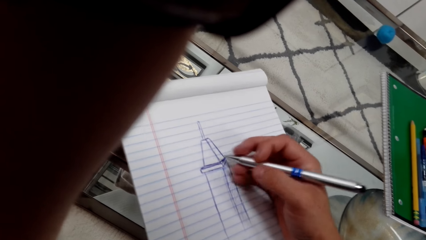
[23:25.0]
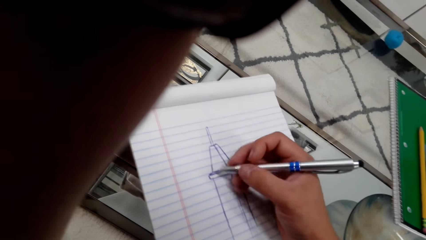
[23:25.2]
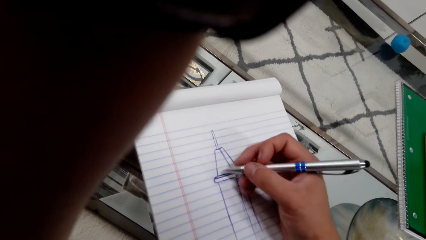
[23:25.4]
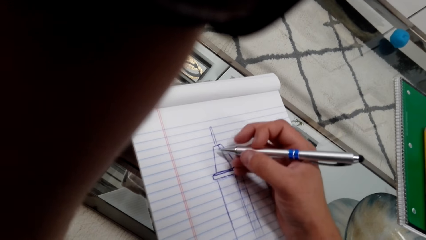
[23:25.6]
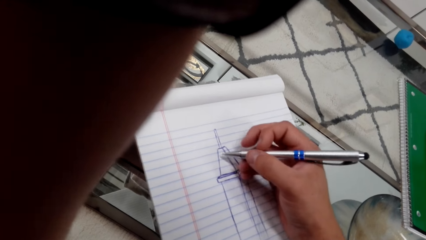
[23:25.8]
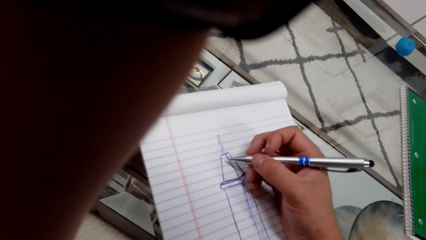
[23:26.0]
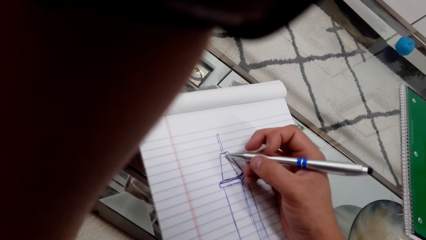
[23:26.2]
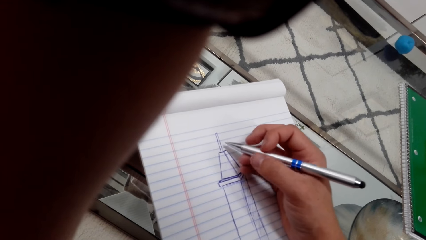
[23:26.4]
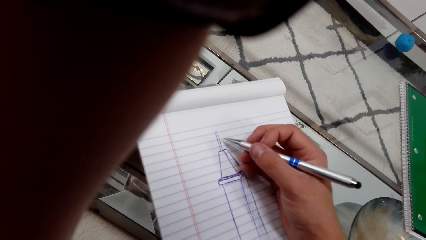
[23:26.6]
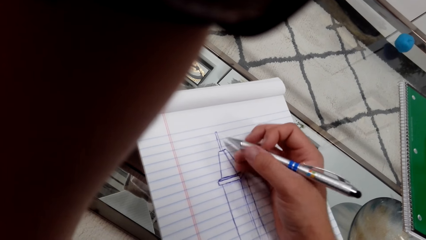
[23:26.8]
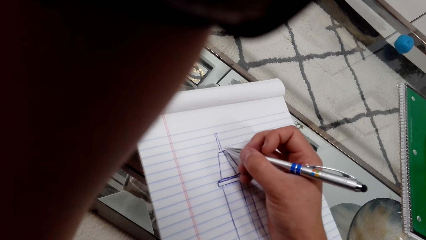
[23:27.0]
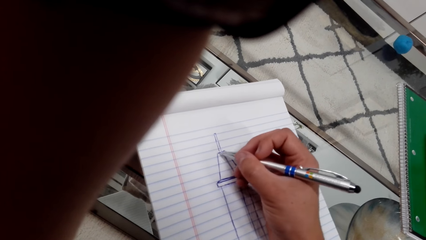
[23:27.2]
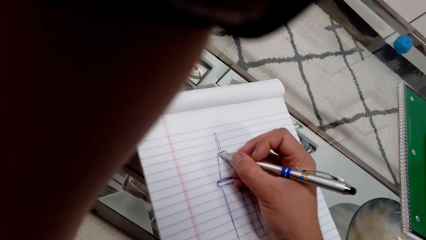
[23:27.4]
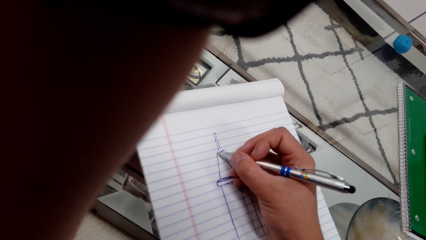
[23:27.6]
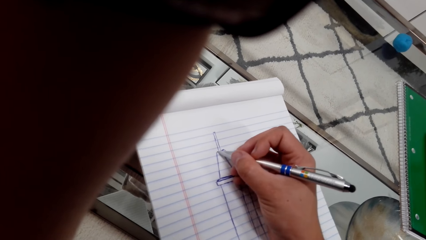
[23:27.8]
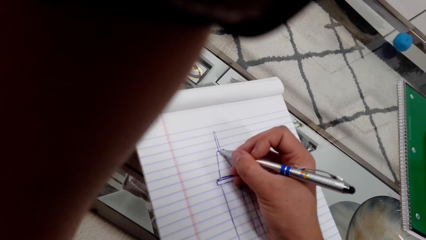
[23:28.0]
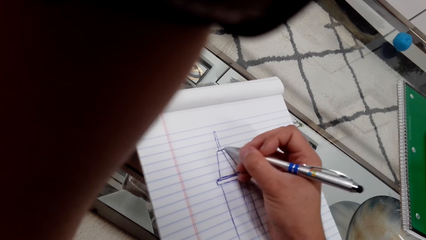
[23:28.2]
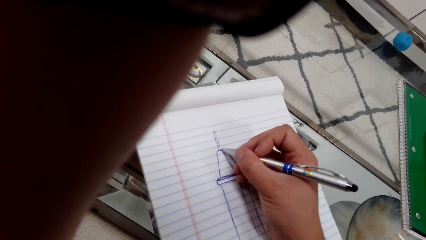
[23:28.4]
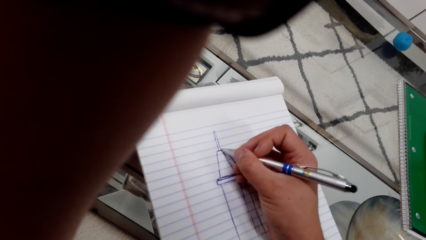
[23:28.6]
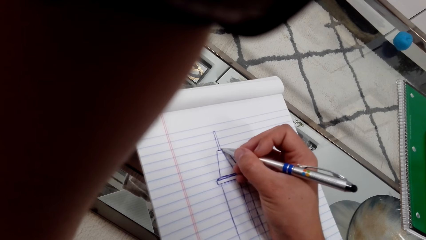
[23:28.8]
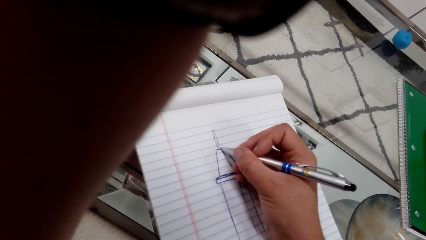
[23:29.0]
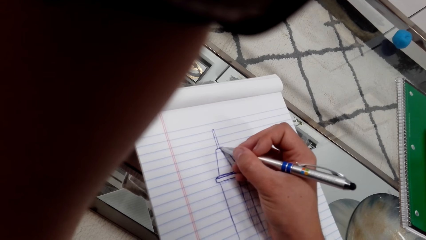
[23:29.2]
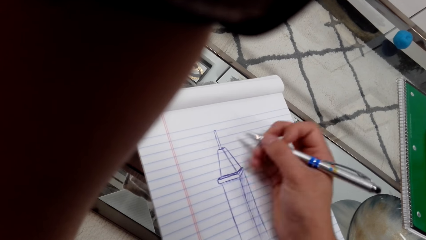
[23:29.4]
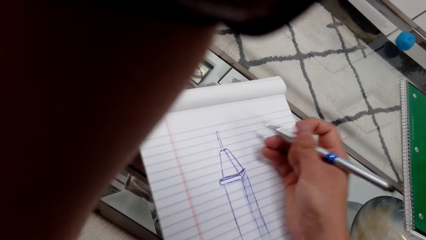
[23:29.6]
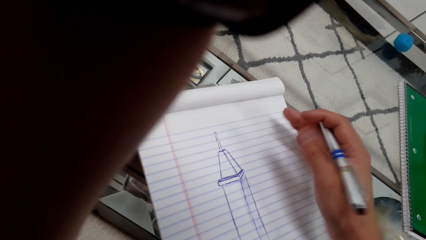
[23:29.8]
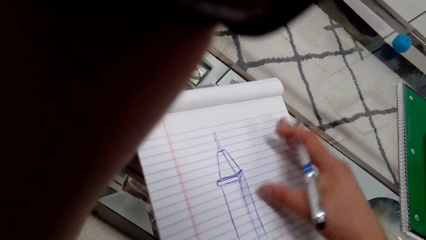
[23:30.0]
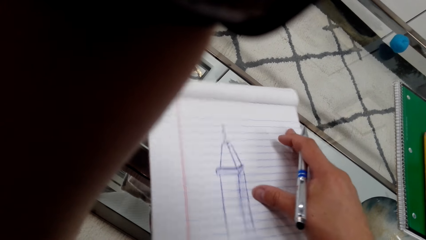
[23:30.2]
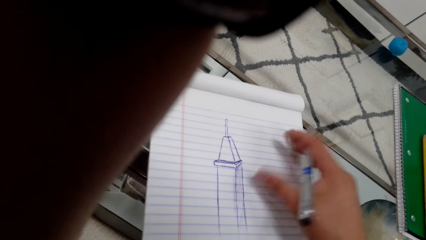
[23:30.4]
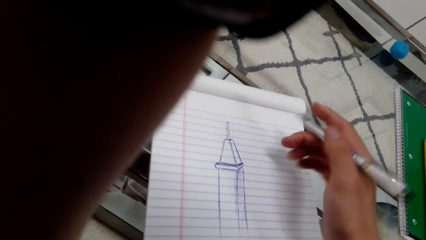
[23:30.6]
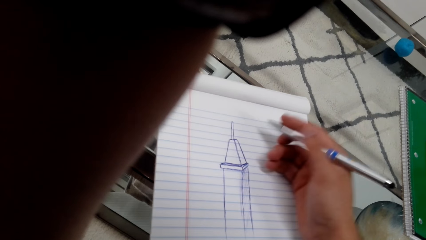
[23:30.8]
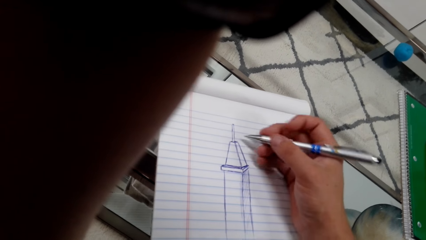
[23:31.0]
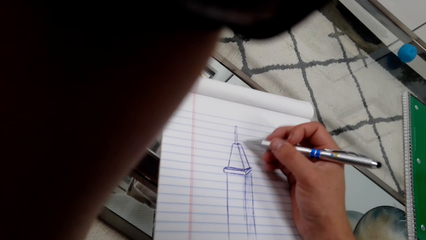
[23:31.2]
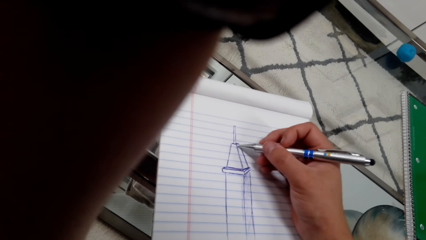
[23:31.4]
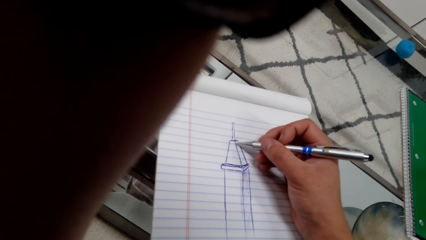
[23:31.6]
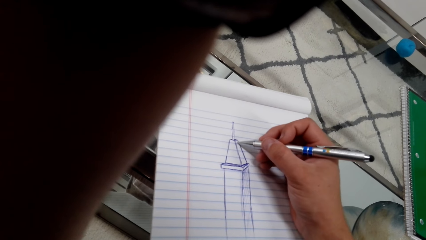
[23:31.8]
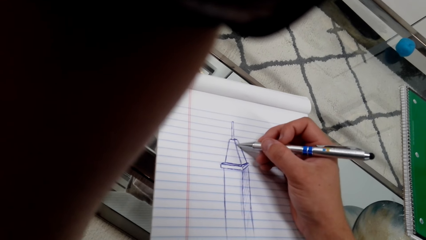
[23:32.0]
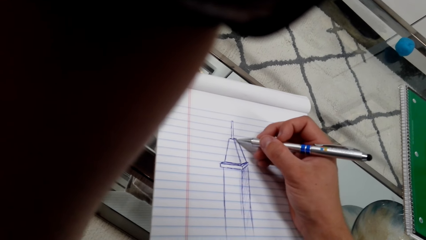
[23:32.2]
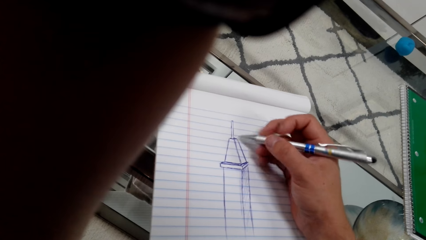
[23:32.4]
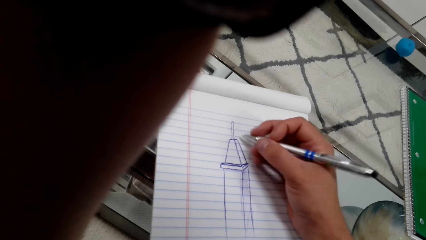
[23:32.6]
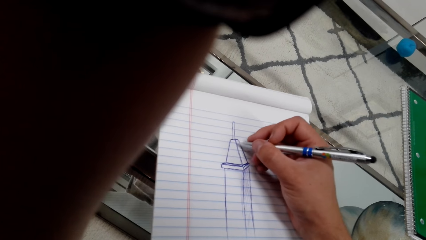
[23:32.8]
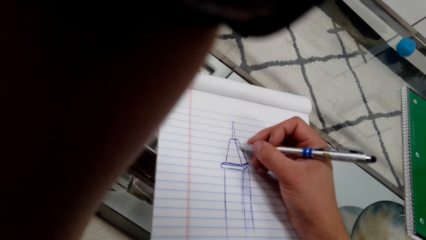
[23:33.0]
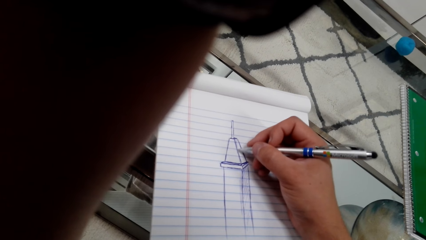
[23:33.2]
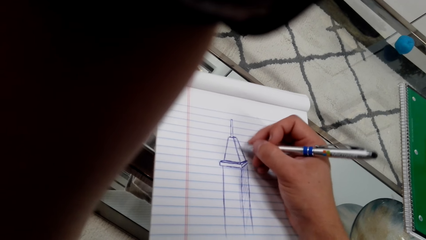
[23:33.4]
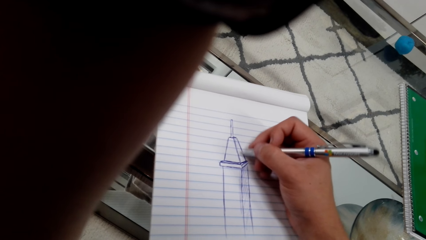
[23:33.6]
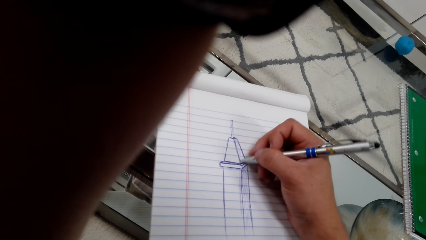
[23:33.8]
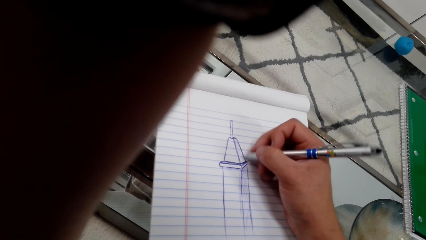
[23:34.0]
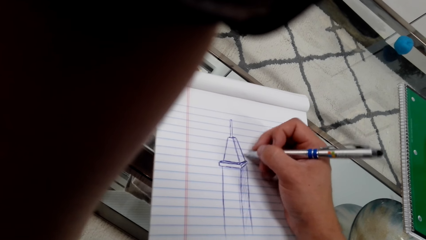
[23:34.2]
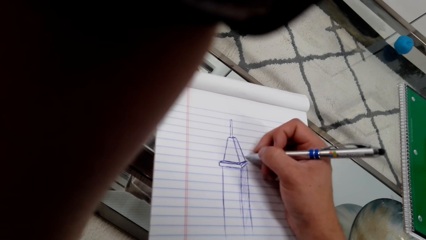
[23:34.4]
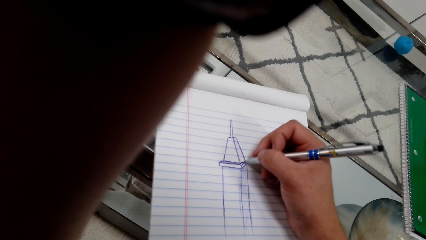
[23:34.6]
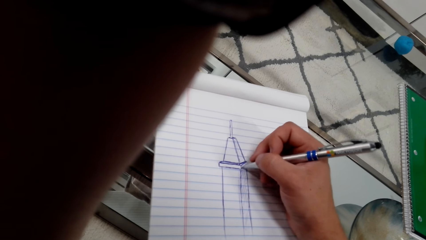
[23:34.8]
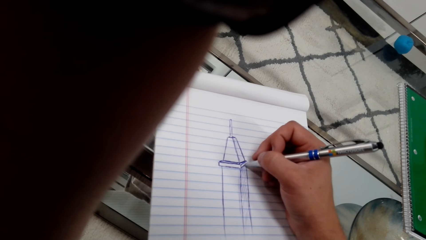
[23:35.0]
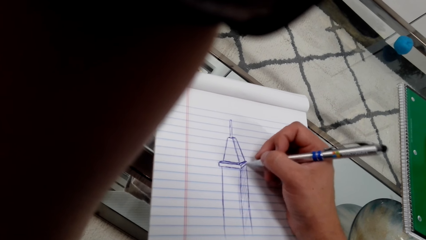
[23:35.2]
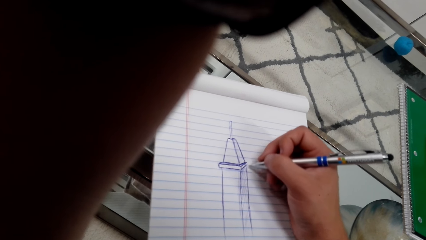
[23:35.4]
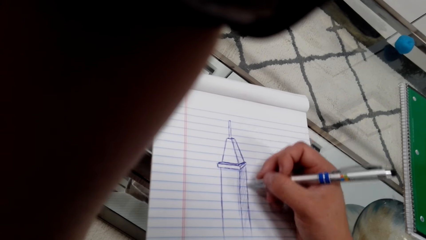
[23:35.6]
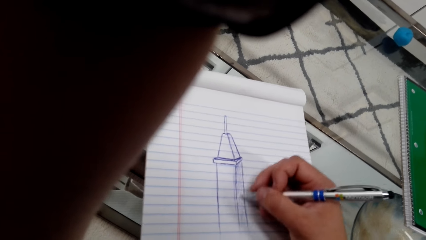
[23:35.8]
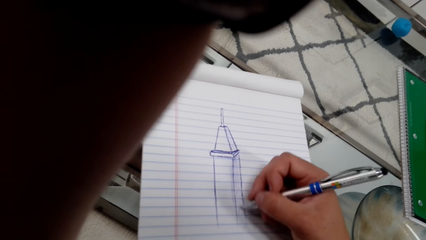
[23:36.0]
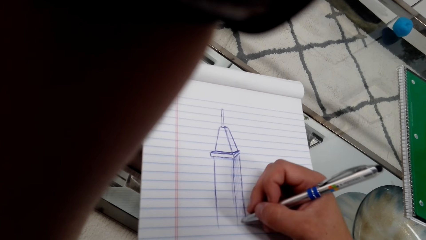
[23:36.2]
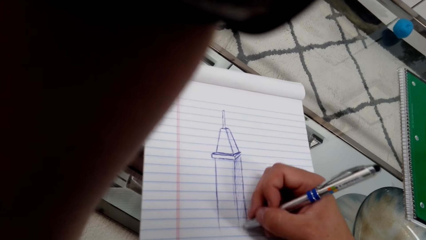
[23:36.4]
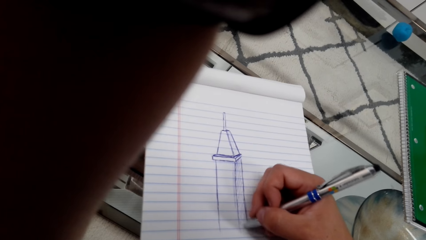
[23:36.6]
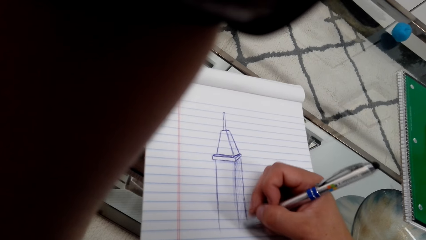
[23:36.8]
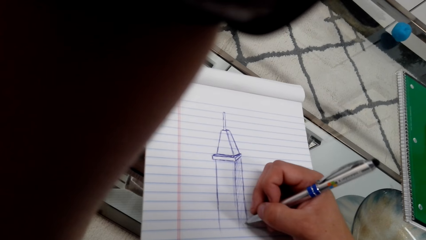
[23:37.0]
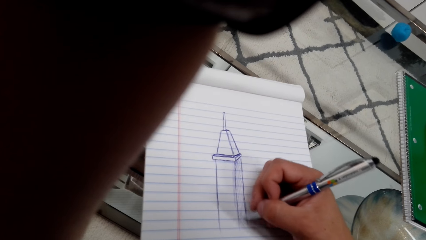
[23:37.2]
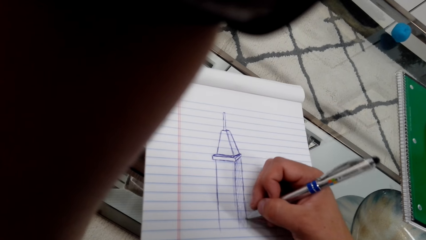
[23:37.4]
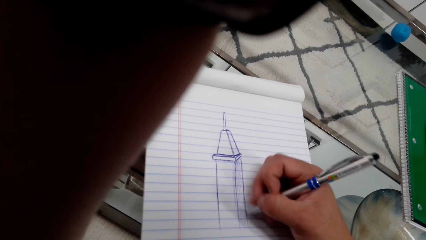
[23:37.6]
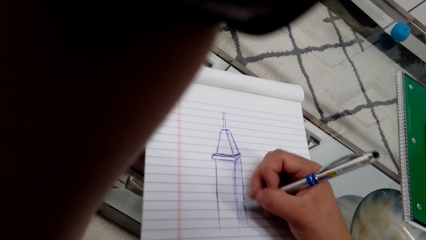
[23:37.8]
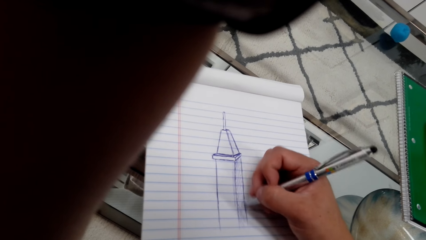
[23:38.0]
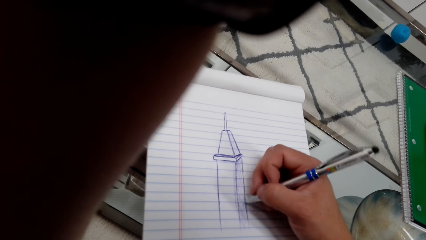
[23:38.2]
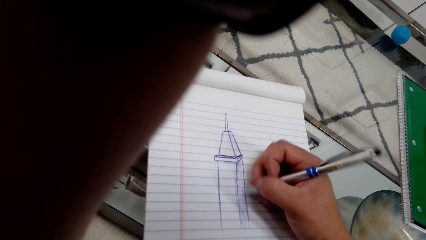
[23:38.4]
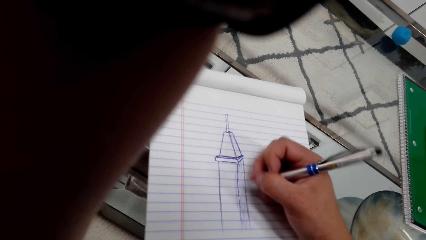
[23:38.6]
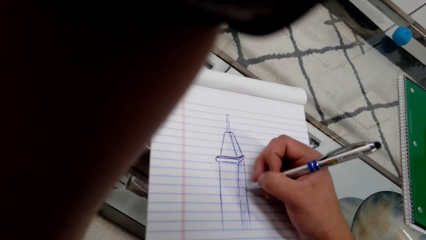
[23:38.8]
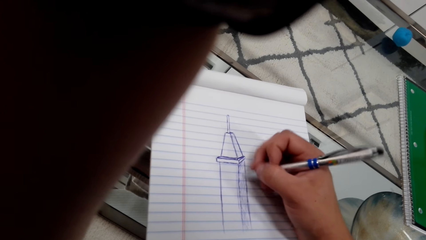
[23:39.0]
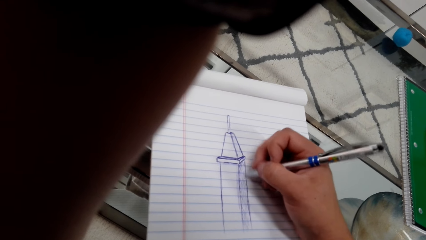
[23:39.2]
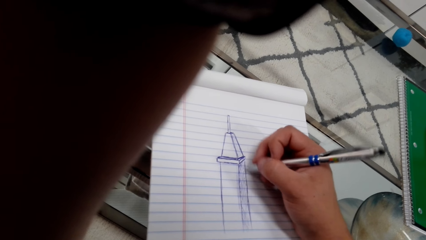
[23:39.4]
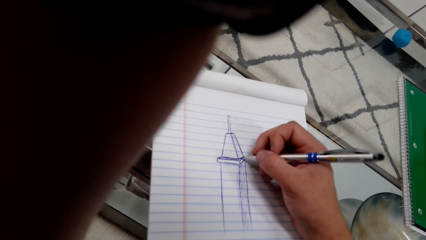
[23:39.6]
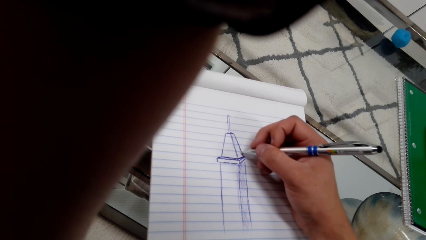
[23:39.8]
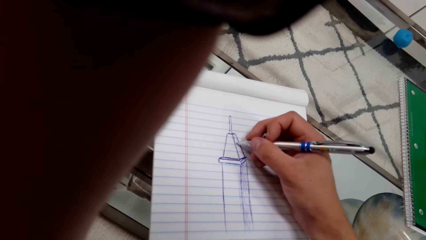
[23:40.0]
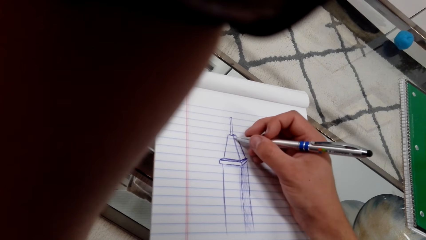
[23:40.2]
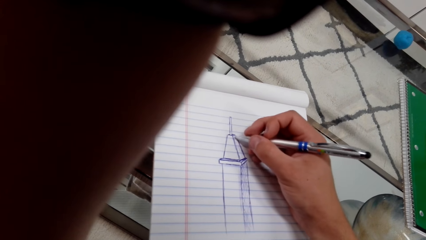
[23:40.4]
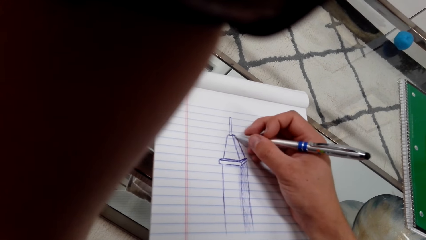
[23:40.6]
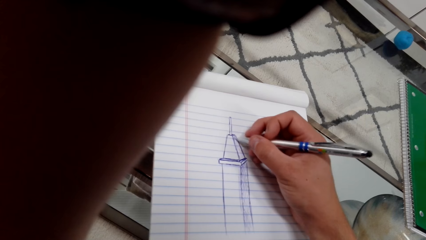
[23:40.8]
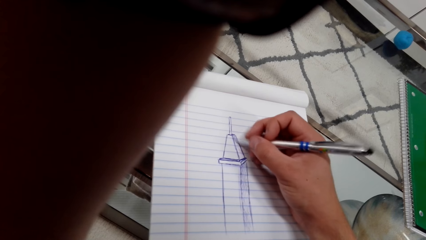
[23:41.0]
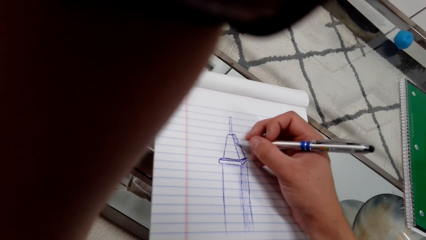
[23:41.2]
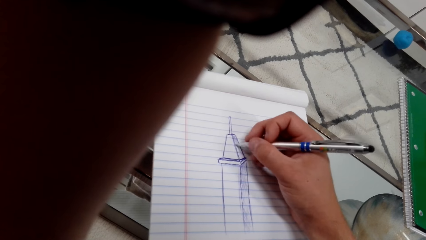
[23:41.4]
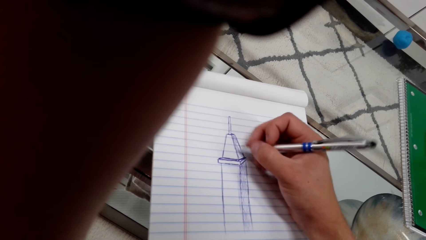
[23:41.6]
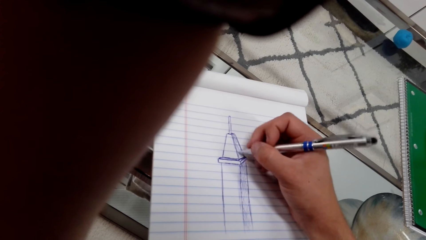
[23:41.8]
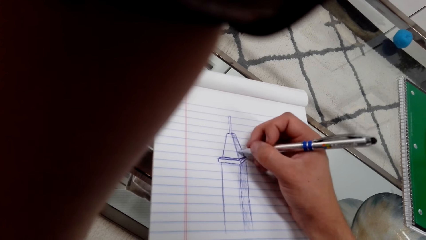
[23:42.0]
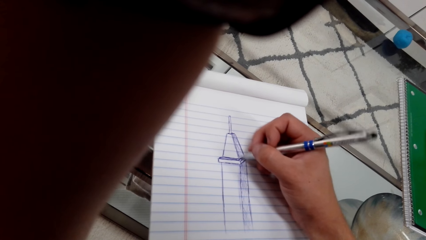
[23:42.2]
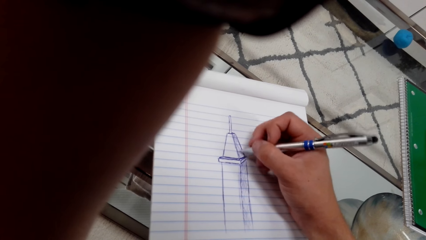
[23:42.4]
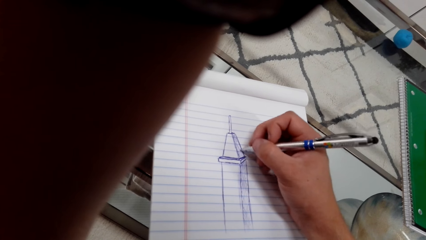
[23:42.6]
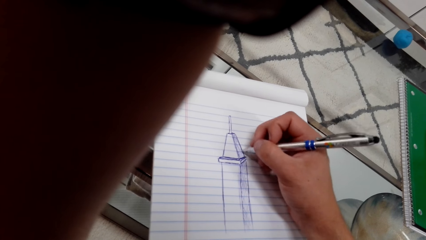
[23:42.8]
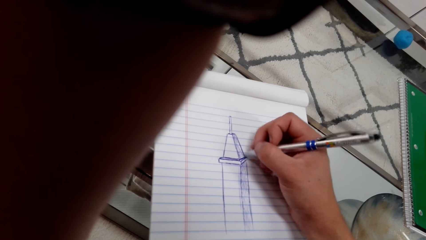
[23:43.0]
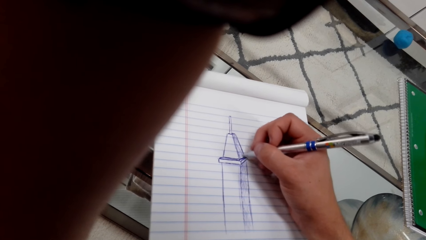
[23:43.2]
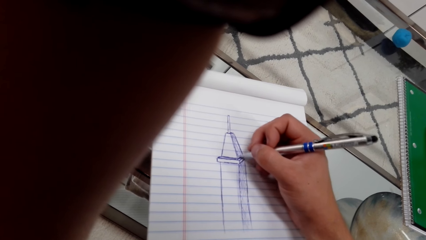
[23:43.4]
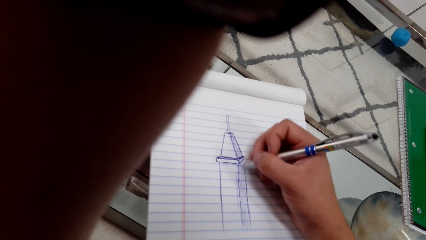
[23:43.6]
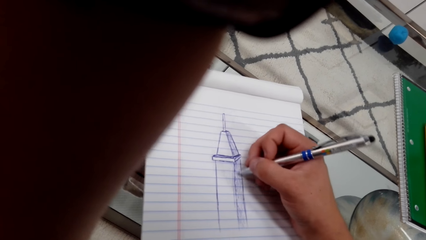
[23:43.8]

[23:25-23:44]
The camera wearer draws on a book with a pen. They move the book. They draw on the book with the pen, and again. They color the drawing with a ballpoint pen. They draw on the book with the pen.
